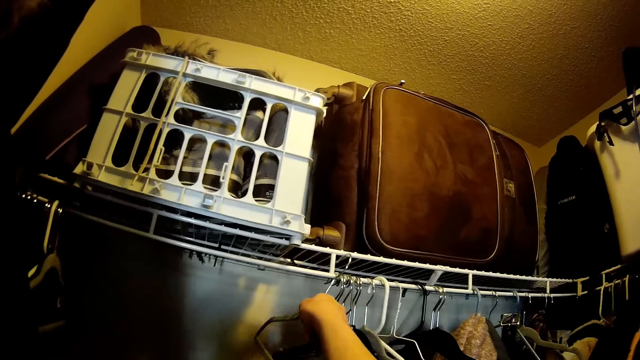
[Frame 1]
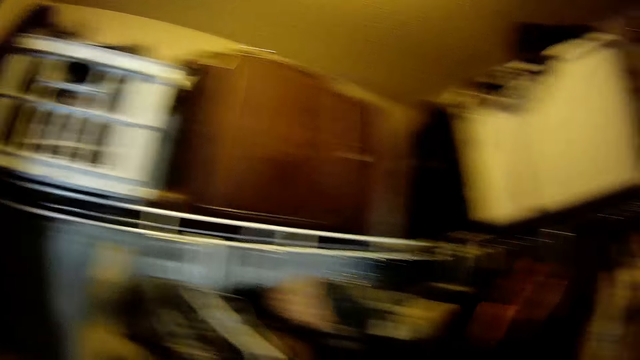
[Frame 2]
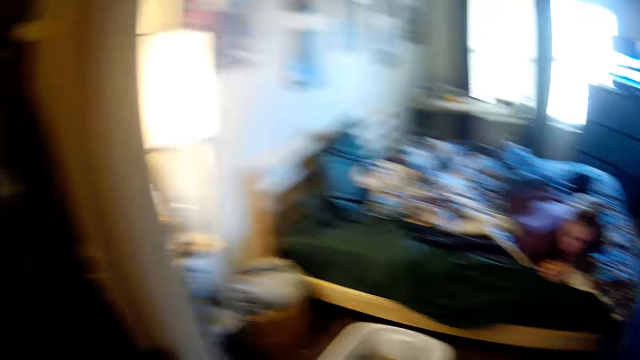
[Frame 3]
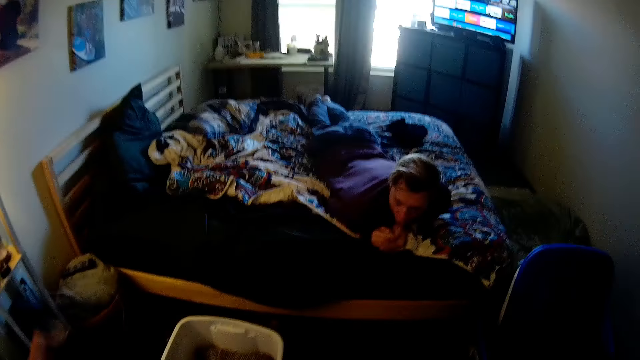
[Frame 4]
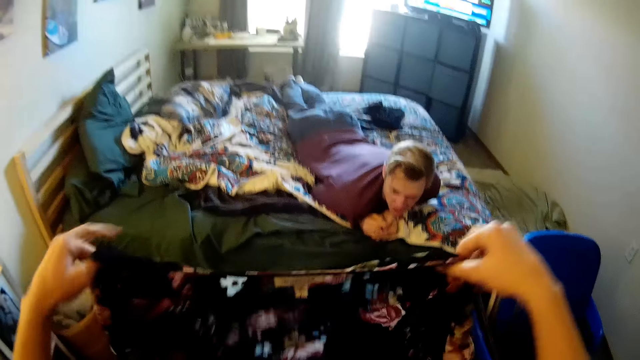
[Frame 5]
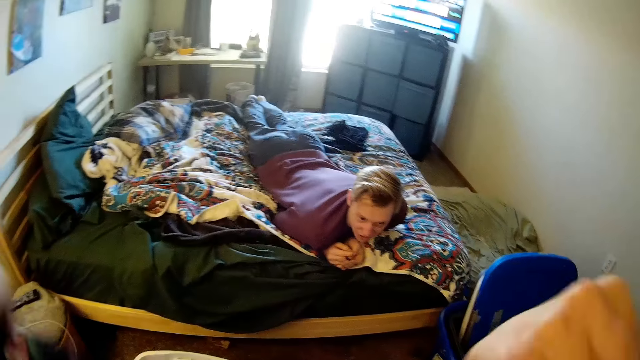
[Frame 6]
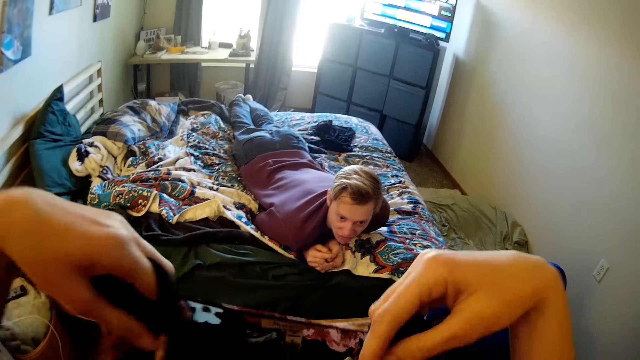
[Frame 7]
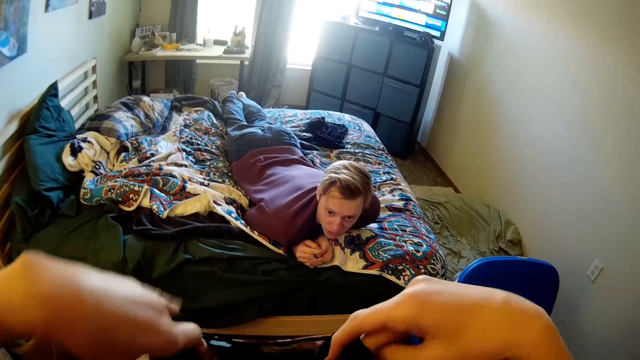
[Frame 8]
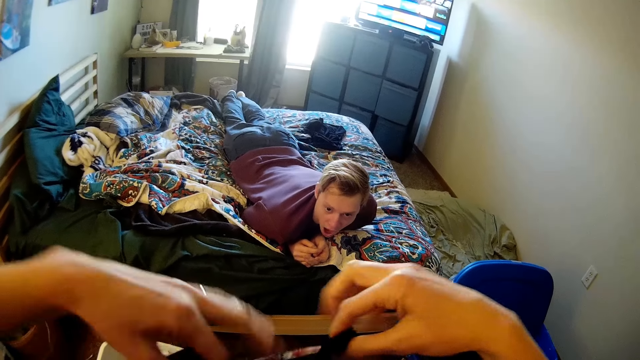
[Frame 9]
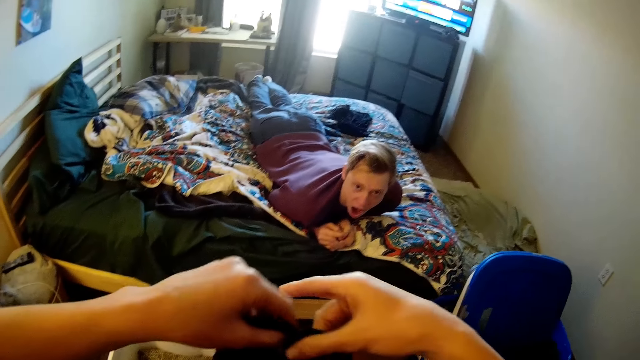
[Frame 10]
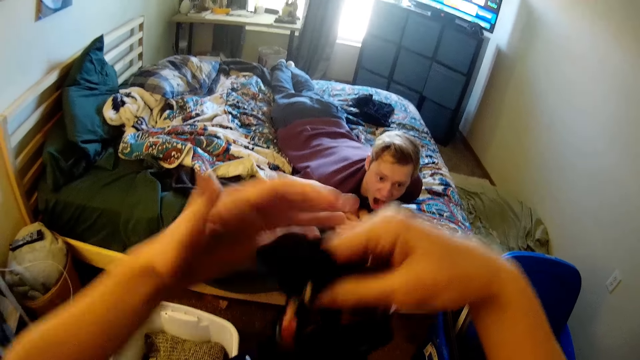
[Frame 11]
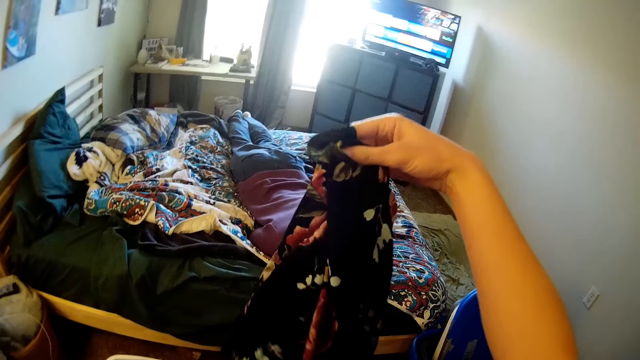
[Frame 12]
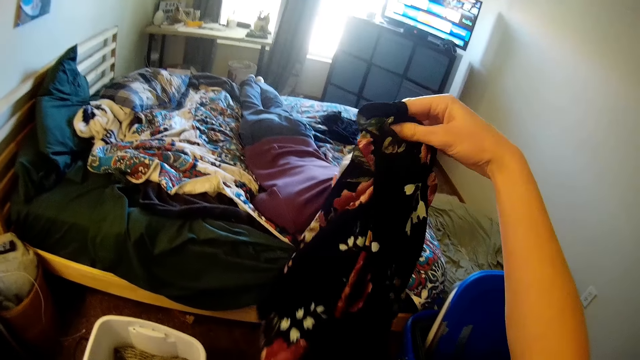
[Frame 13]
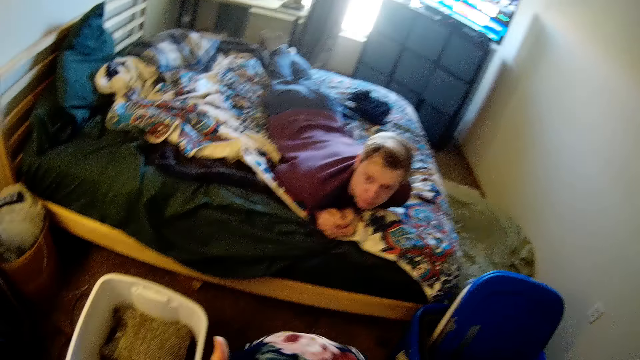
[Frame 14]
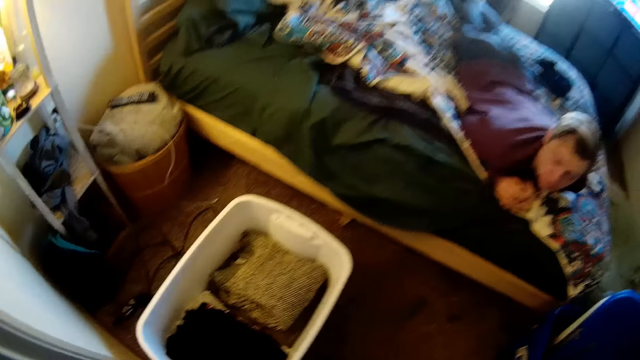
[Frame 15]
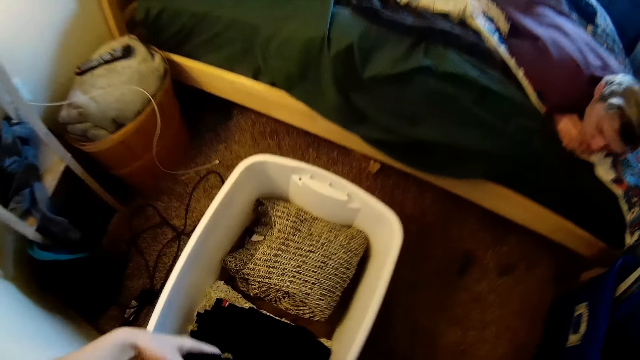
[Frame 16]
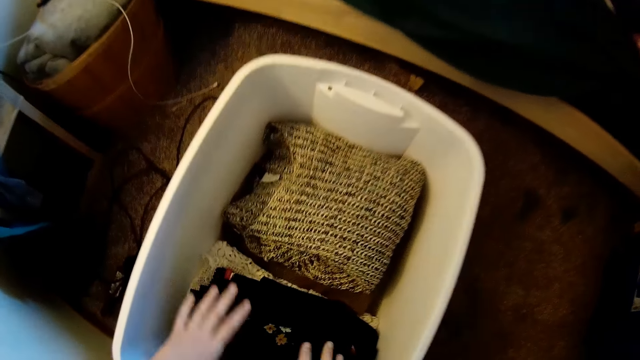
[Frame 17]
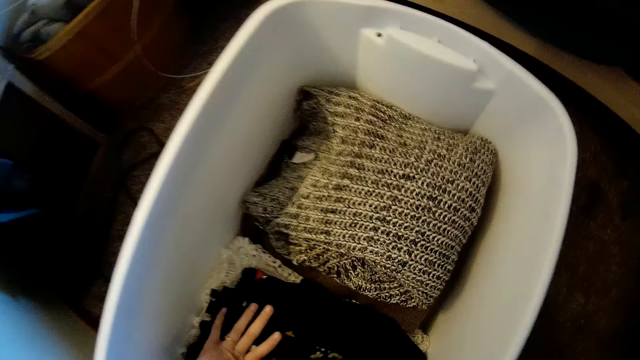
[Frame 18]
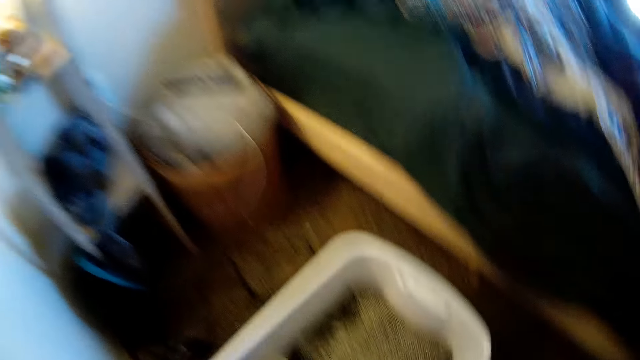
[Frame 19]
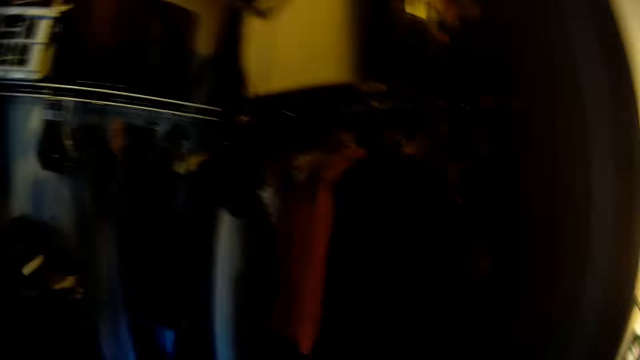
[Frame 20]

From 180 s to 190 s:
The camera wearer places a hanger on a hanger line. They turn around a room. They enter the bedroom. They hold the cloth with both hands. They fold the cloth with both hands. They place the cloth inside a basket.

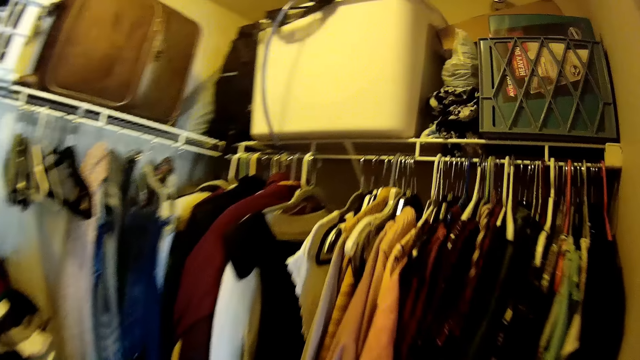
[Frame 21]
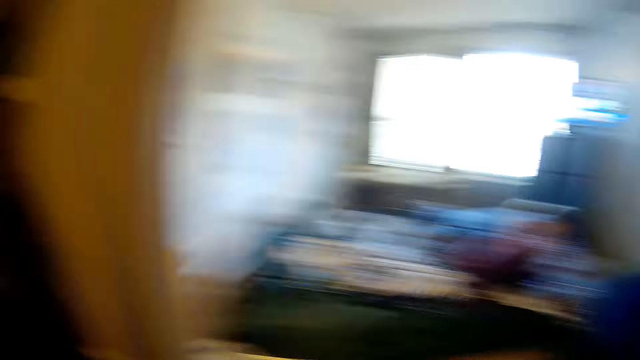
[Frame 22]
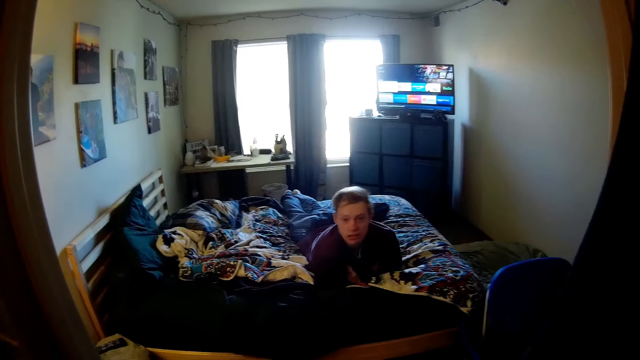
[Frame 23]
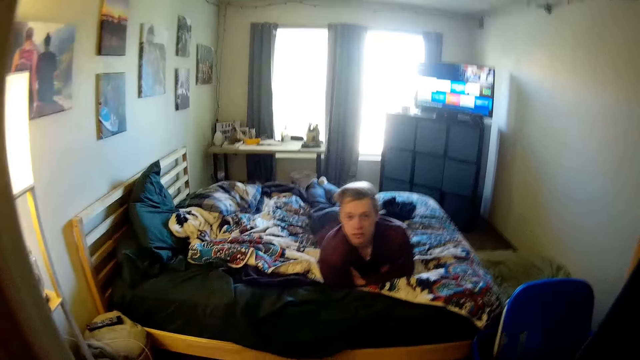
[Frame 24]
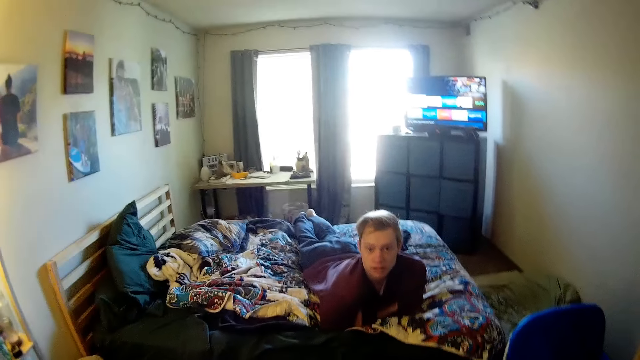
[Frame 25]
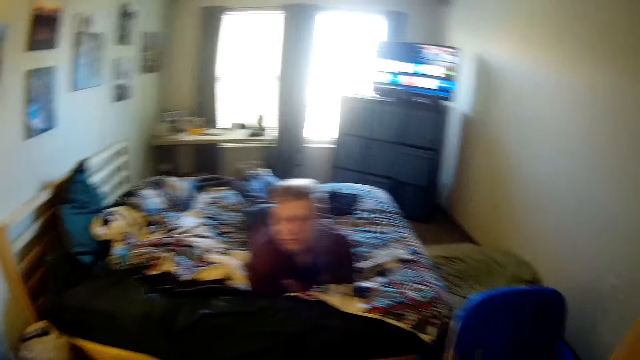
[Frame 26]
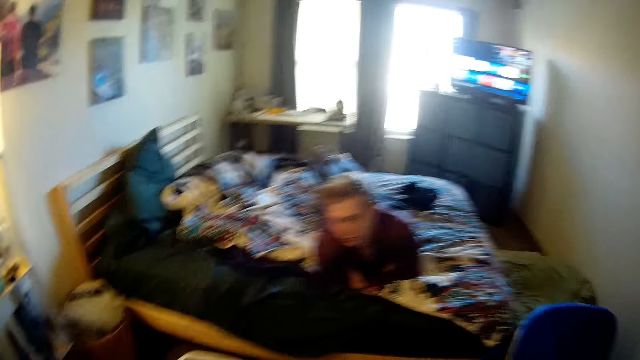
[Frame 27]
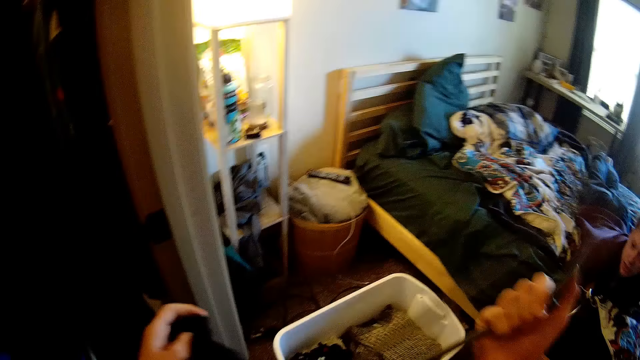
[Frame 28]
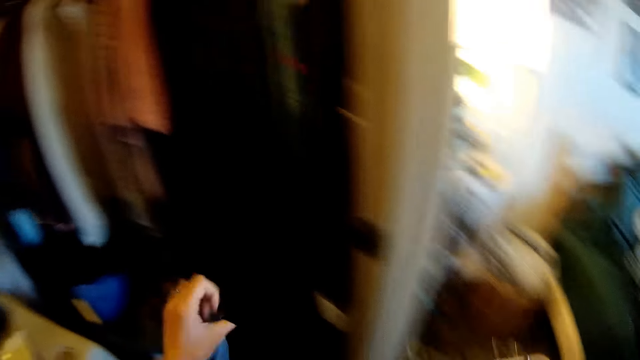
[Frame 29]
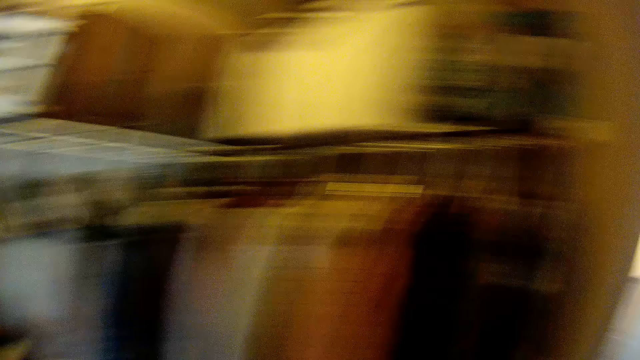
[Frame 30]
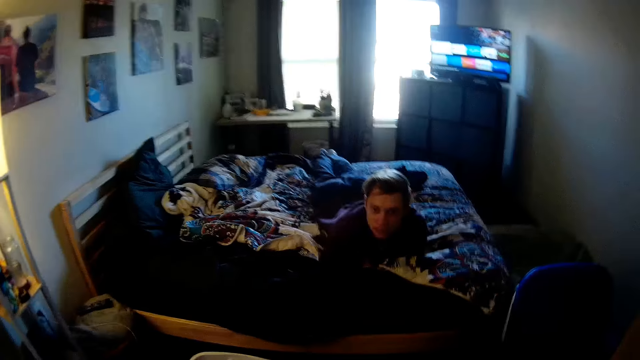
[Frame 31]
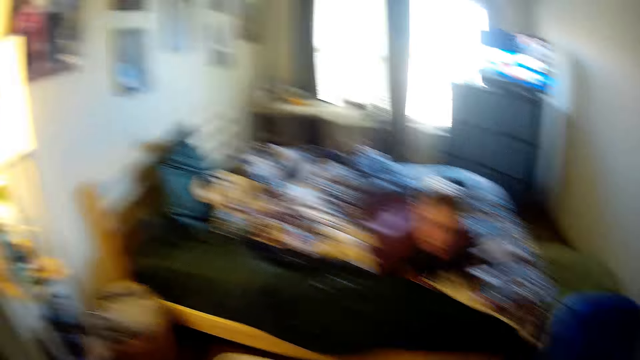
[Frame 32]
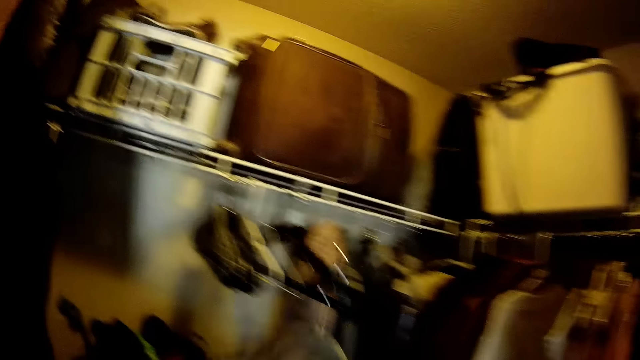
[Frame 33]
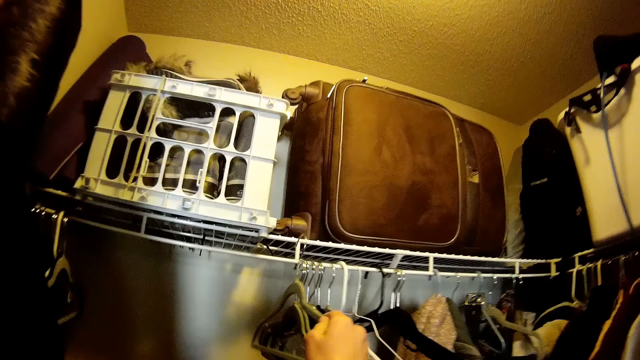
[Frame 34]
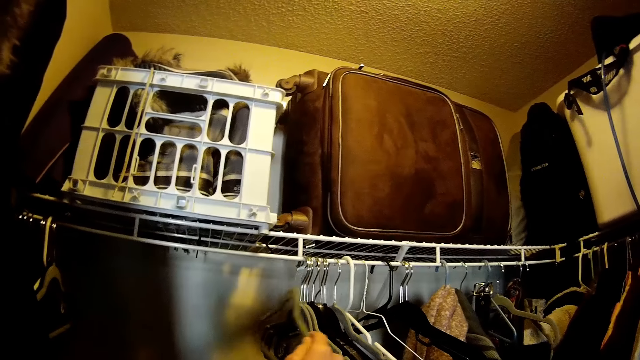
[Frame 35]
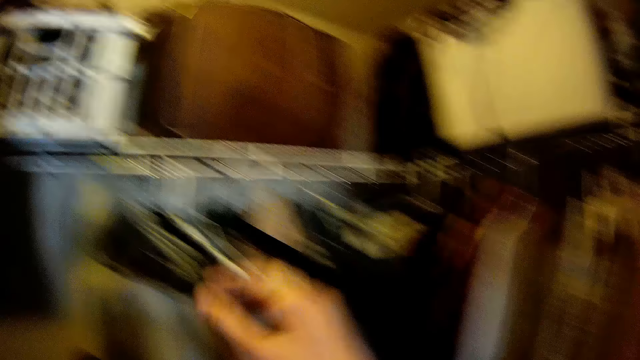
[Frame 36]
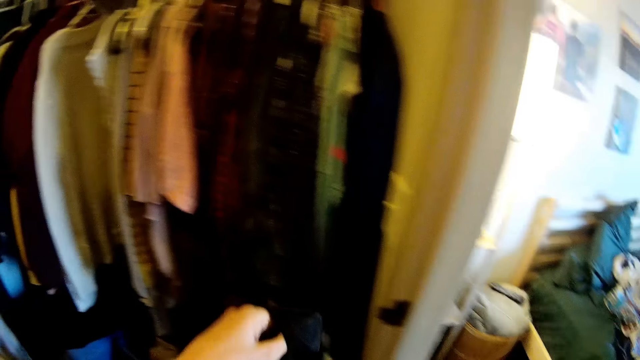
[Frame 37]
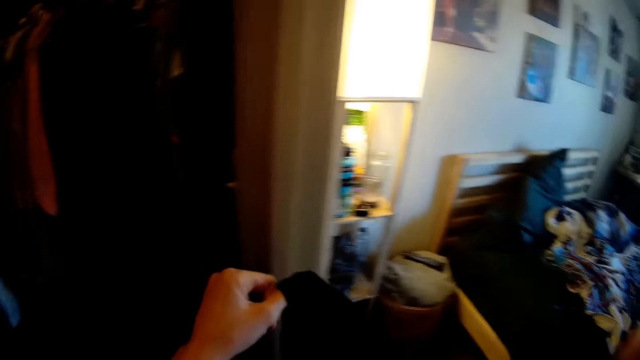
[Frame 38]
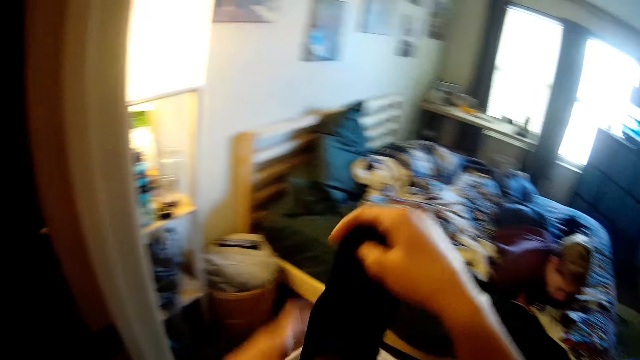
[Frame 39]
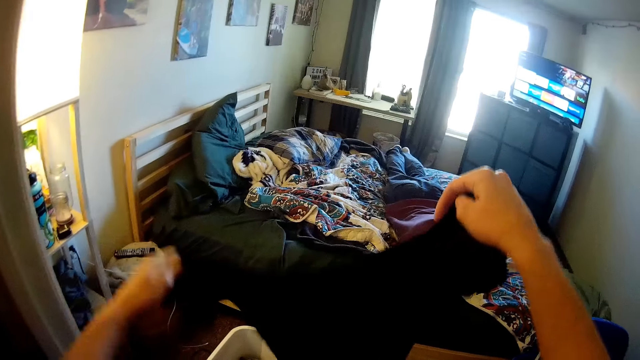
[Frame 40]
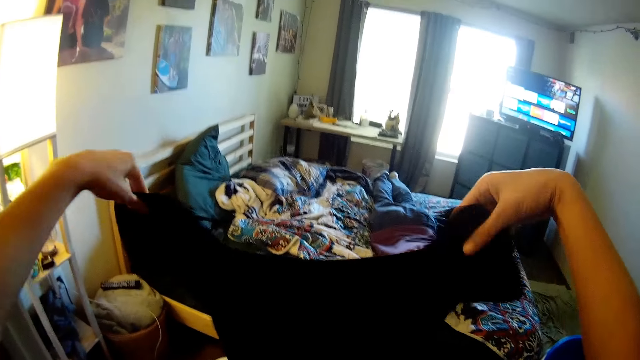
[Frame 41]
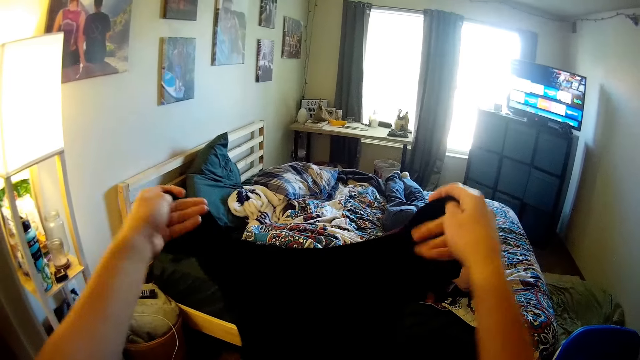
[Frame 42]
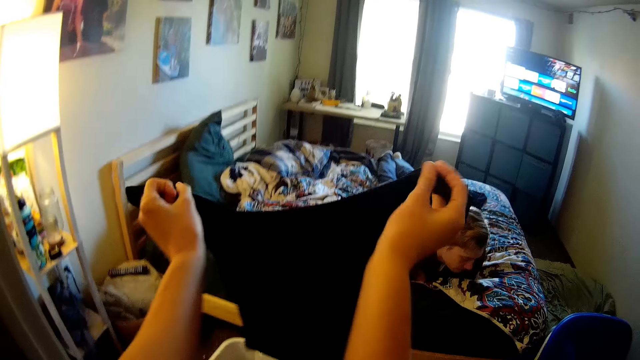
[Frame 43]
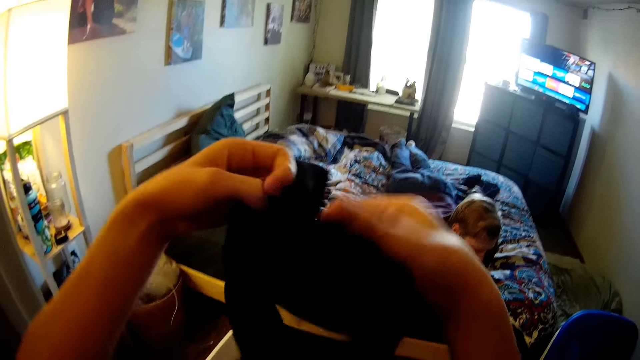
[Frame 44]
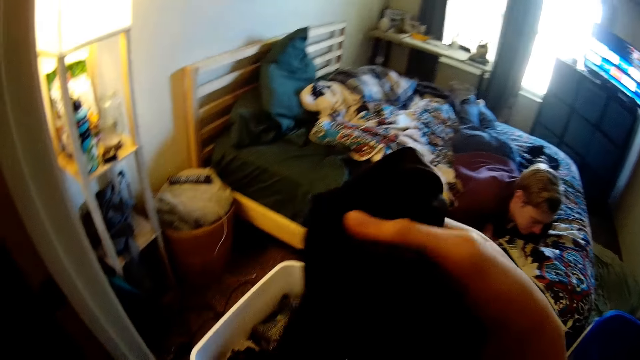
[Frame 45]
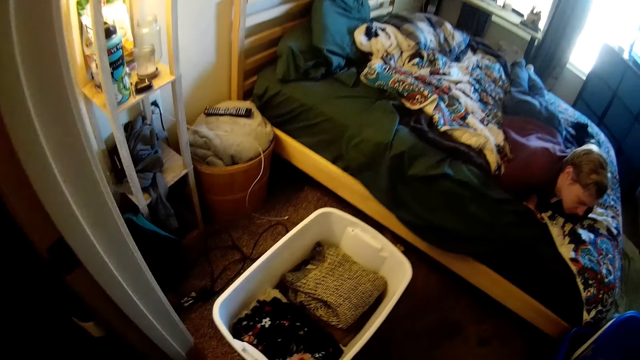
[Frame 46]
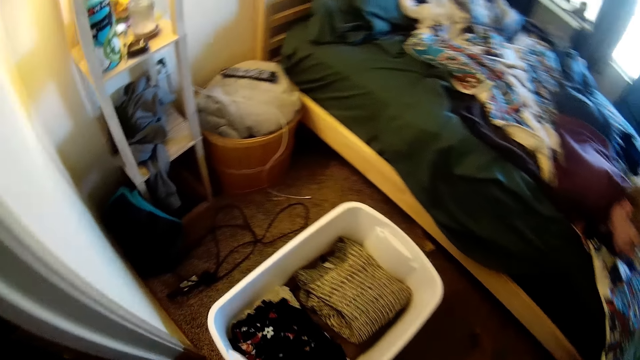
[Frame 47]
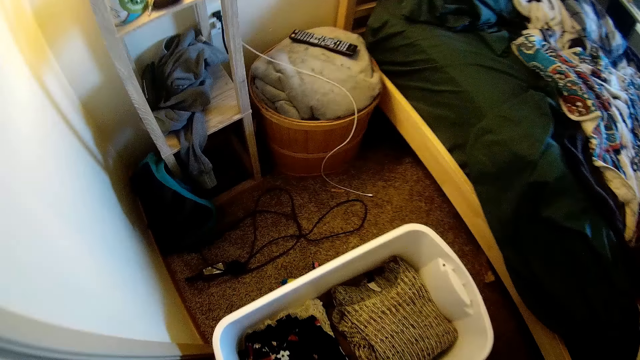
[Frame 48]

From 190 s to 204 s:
The camera wearer turns around a room. They walk in the room. They look at a person. The camera wearer turns to the bedroom. They walk in the bedroom. They lift a hanger. They walk out of the bedroom. They remove the cloth from the hanger. They turn to the bedroom. They enter the room. They place the hanger on a hanger line. They walk around the room. They enter the bedroom. They hold up the cloth. They fold the cloth with both hands.
